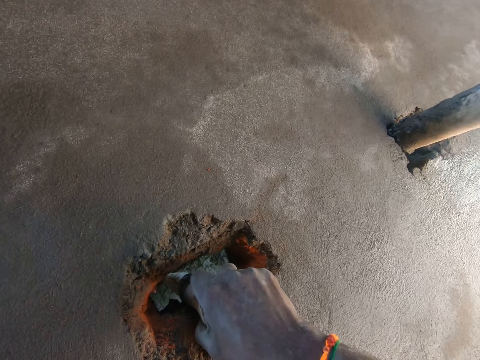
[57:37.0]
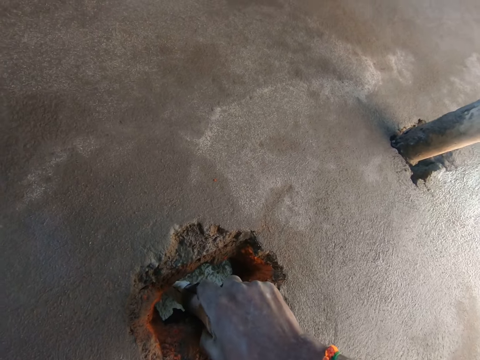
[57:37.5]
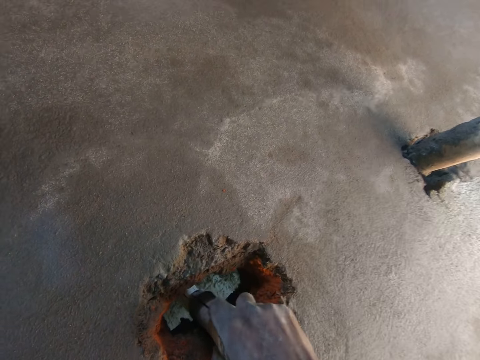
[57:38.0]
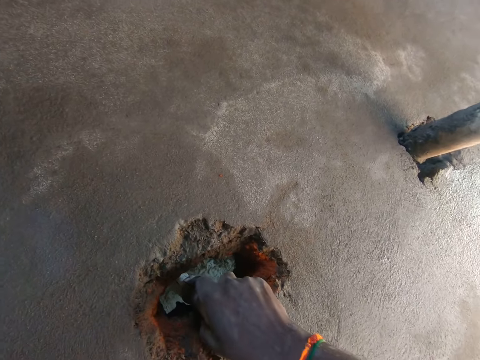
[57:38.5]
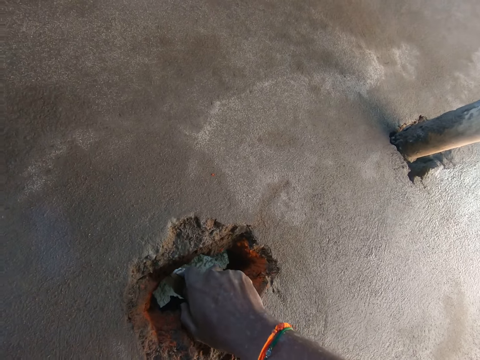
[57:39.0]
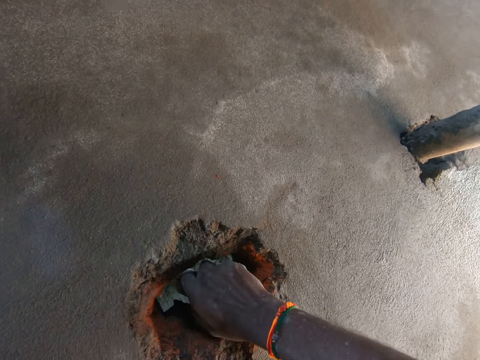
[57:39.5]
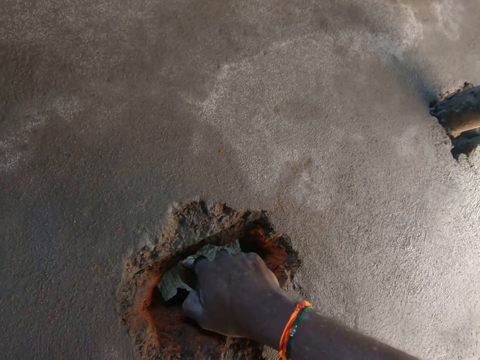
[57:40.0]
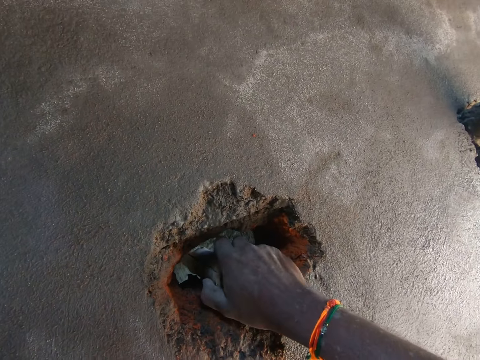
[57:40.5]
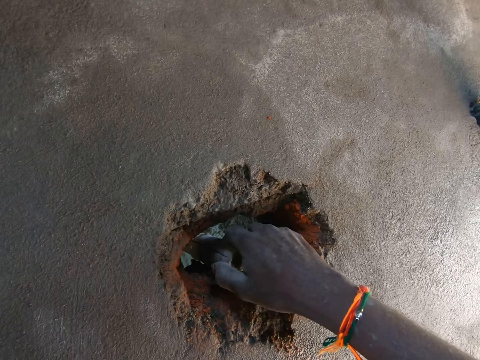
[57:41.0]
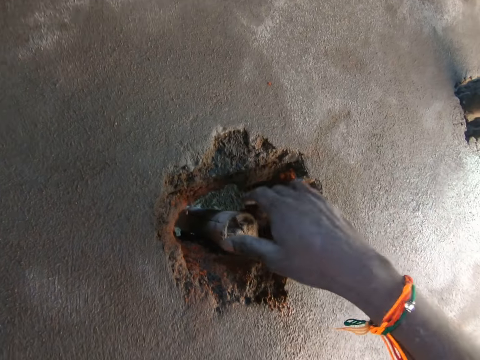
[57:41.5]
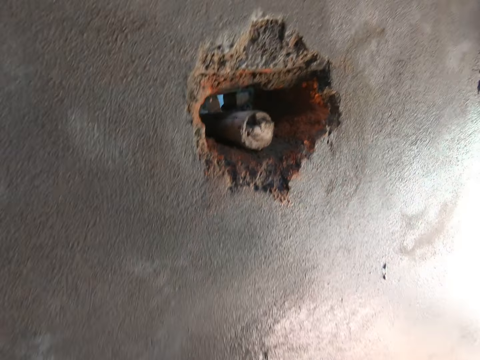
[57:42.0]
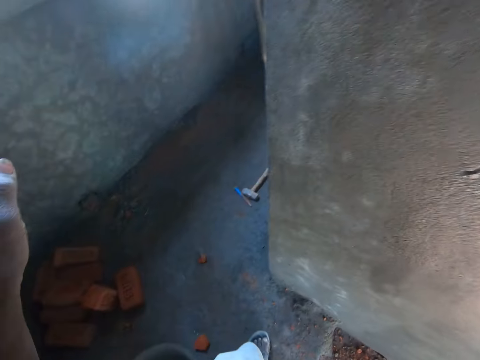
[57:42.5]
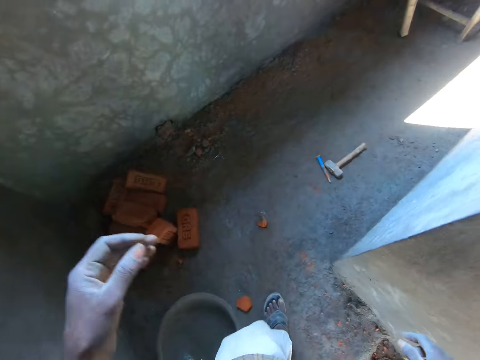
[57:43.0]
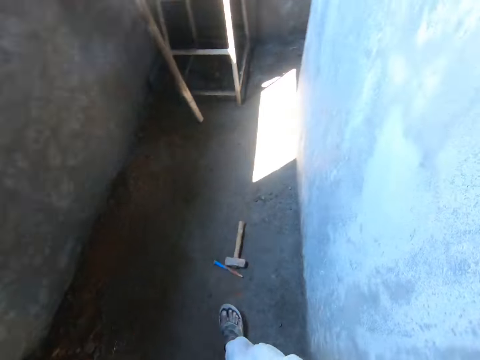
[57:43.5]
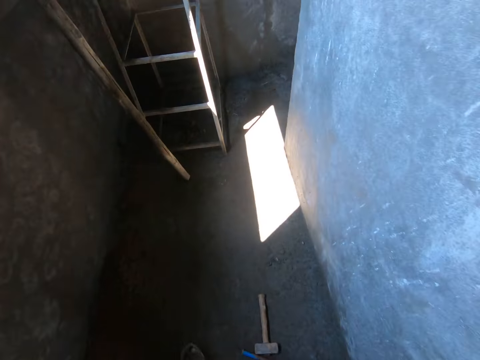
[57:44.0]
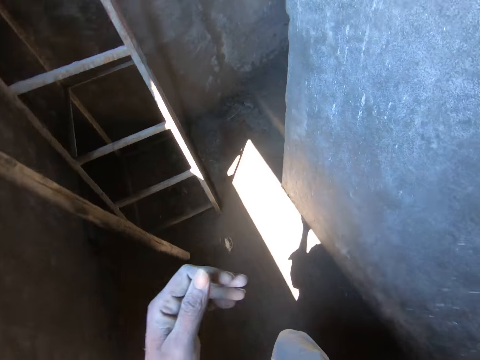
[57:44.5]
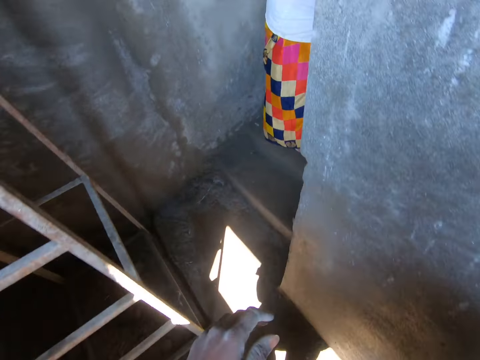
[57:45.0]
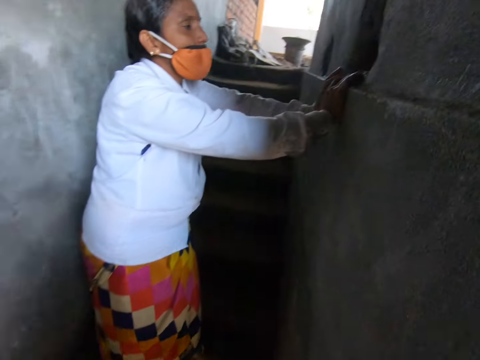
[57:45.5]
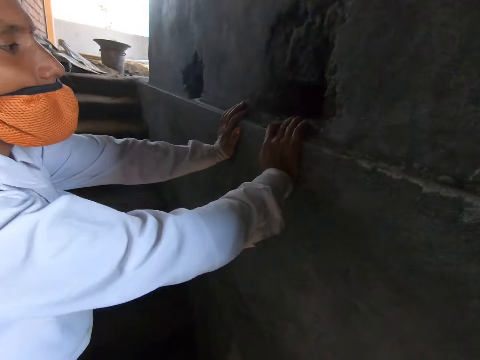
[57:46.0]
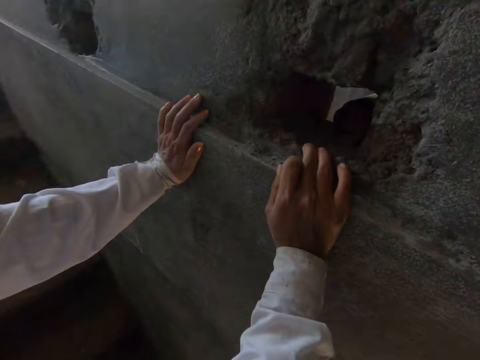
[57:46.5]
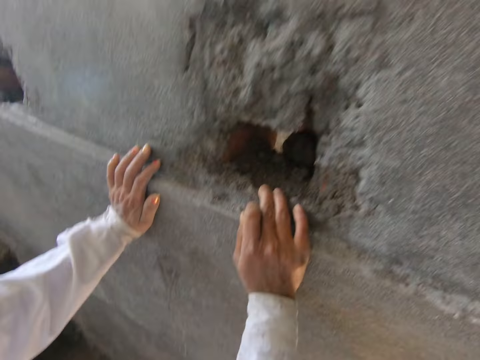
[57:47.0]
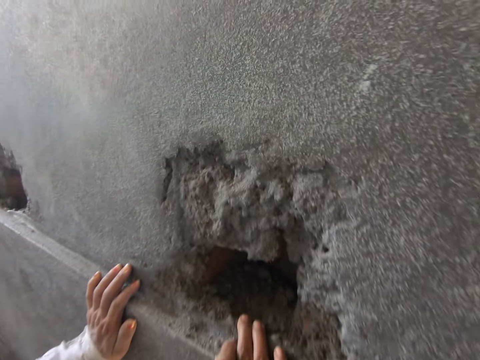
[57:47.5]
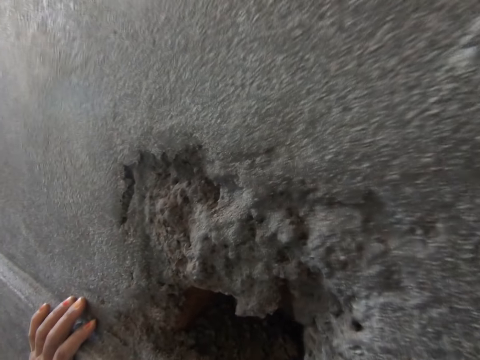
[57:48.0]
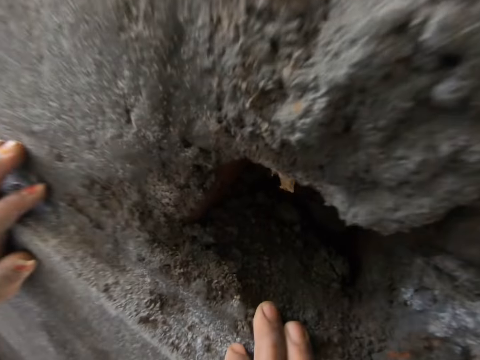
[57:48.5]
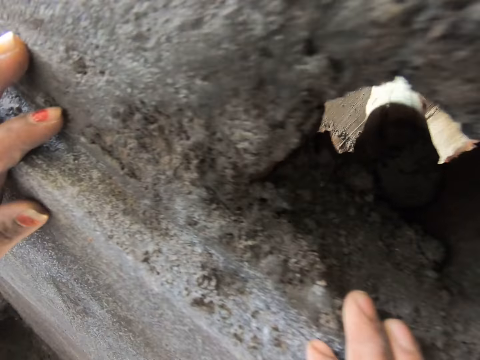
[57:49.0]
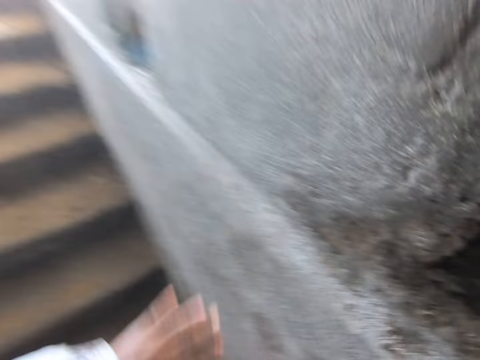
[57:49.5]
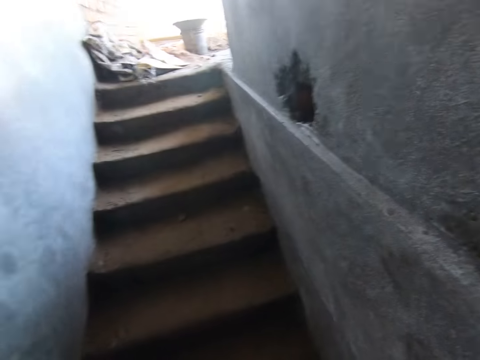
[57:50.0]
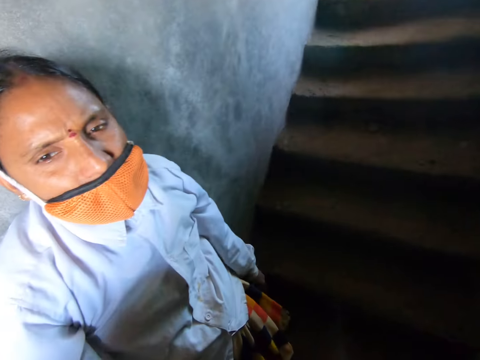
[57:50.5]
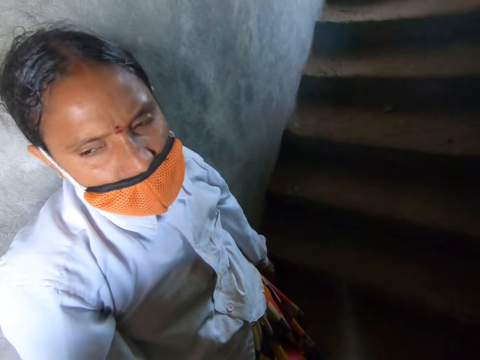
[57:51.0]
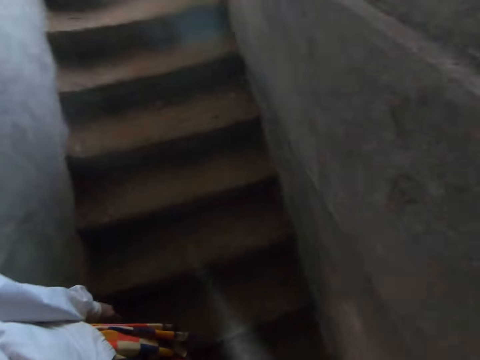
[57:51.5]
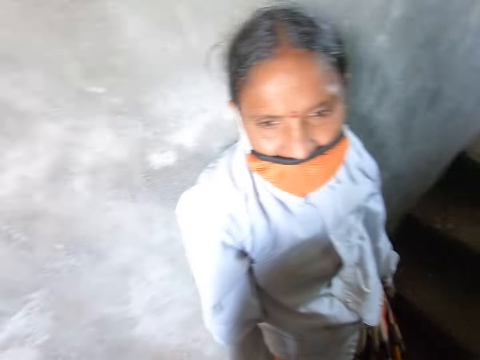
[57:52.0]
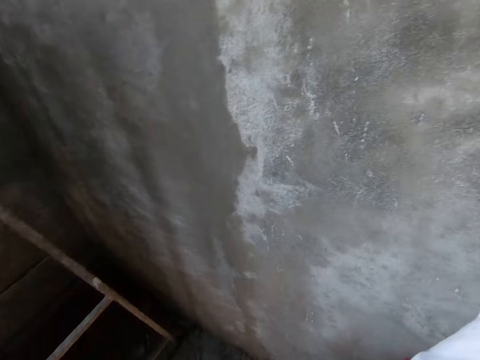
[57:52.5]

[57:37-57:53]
The camera wearer walks towards the woman. They converse with the woman. They look at the hole.

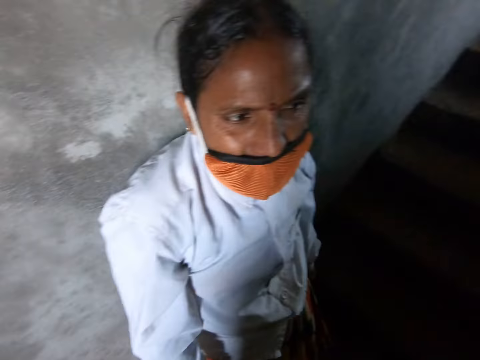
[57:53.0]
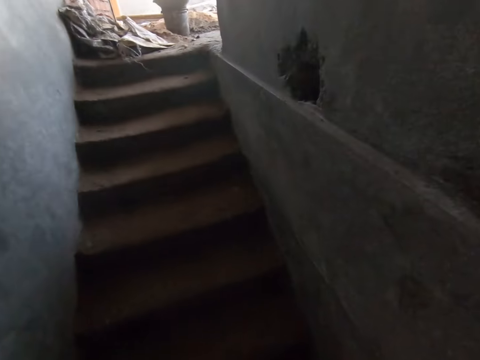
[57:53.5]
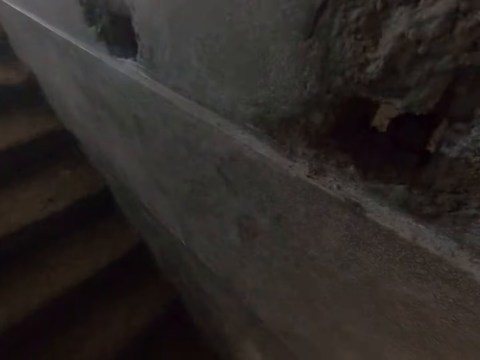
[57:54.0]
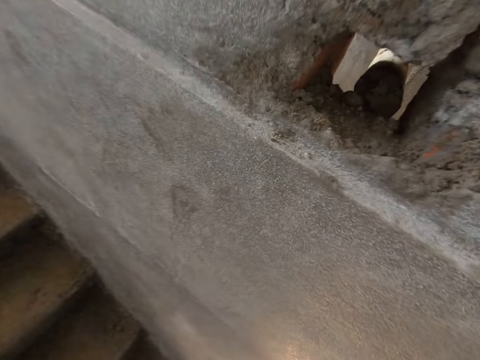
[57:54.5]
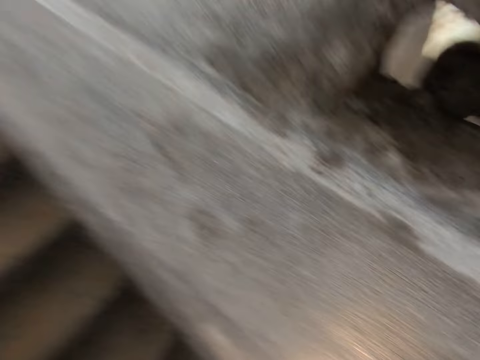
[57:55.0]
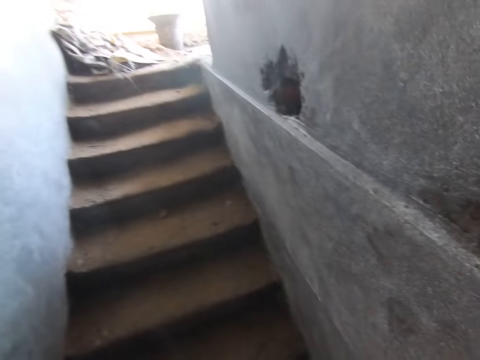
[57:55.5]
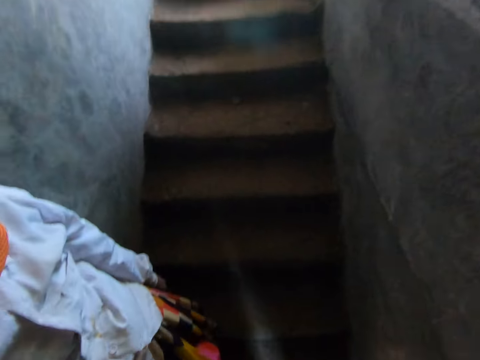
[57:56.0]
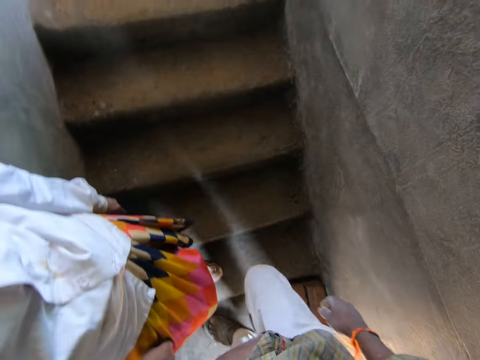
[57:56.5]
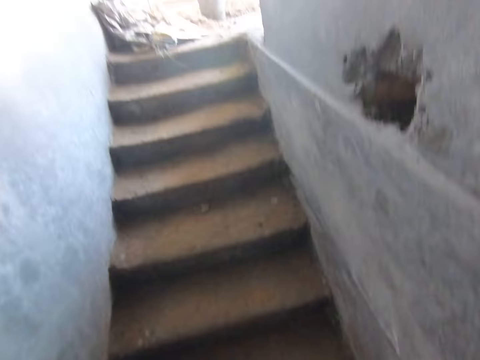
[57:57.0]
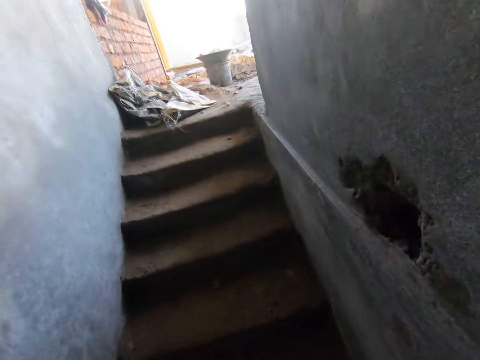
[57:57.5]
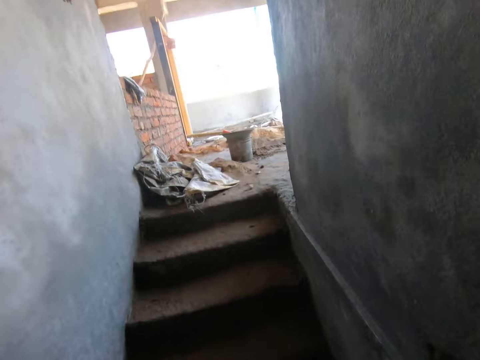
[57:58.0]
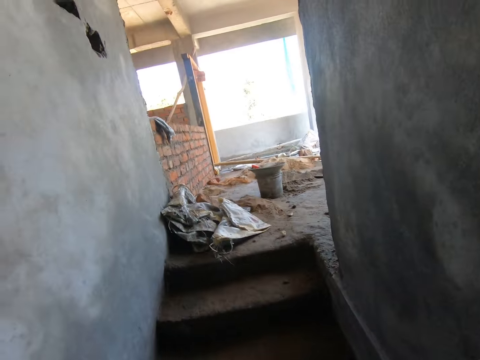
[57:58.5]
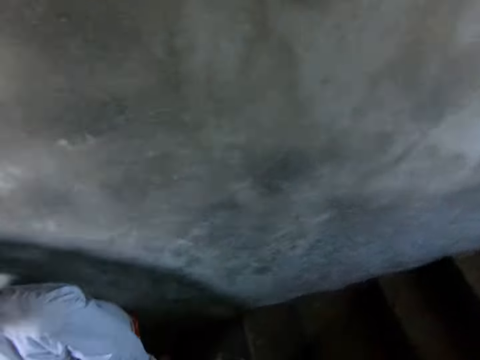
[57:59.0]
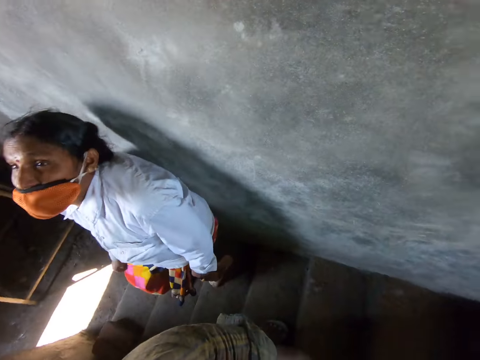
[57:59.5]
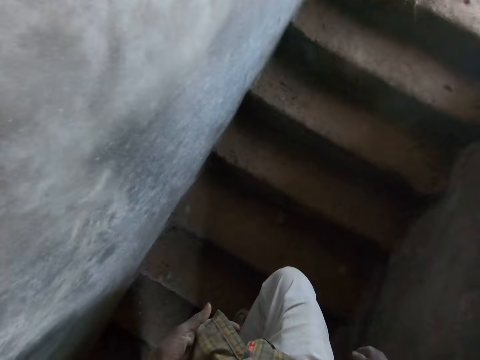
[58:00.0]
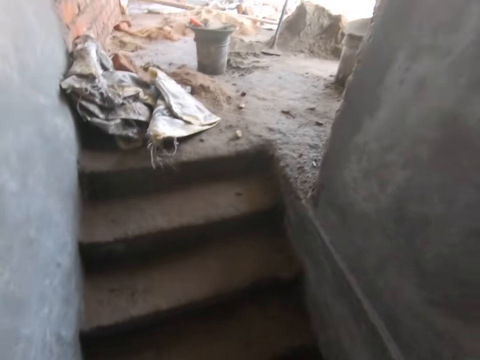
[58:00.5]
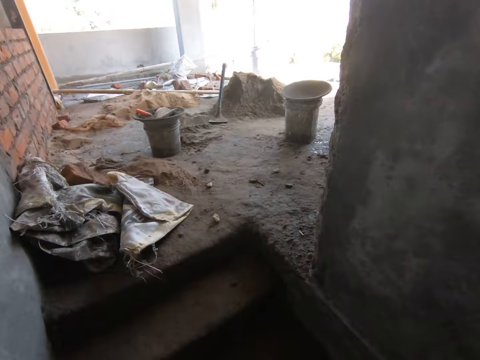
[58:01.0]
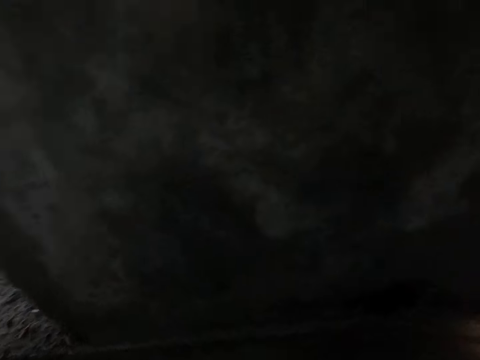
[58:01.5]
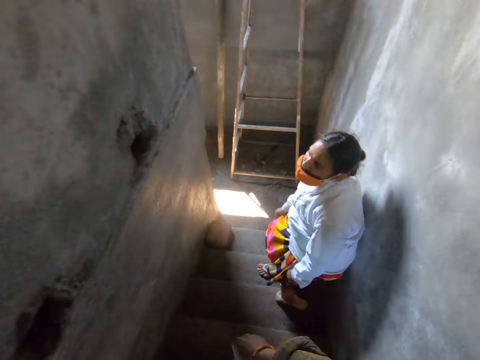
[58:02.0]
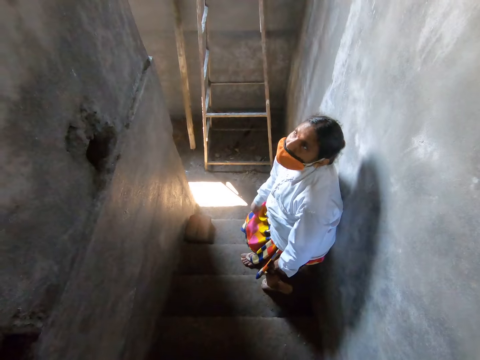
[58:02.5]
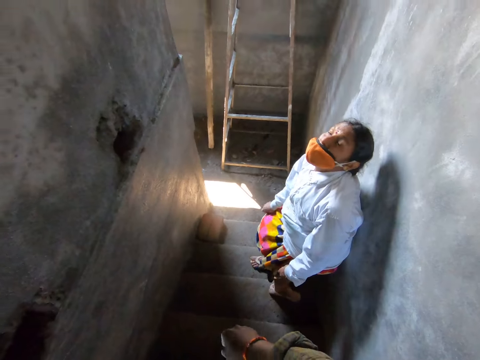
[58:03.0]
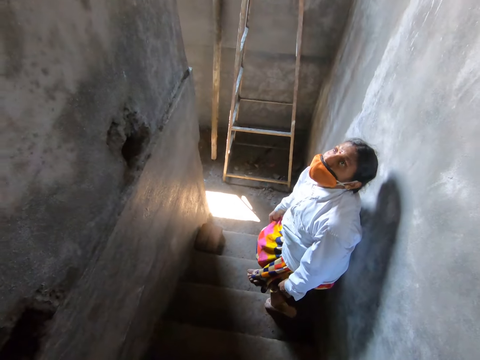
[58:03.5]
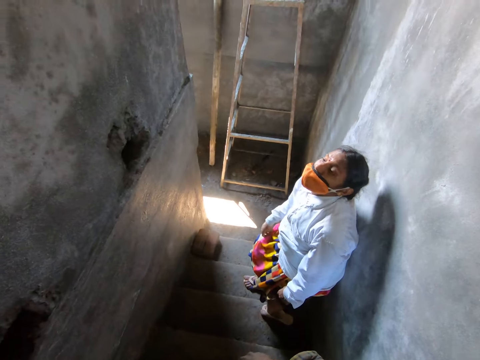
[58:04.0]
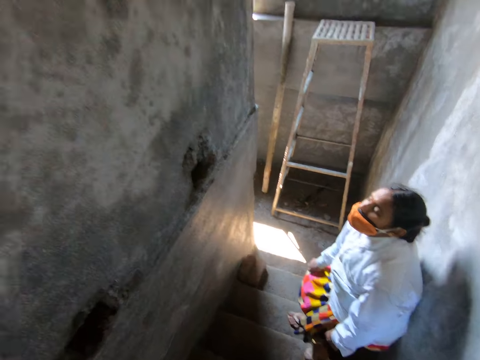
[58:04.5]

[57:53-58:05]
The camera wearer walks up the flight of stairs. They look behind.
